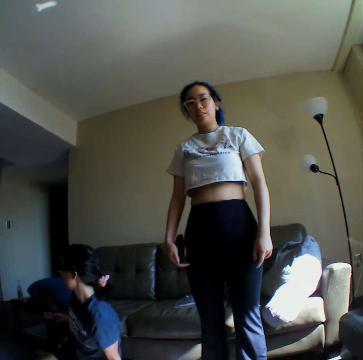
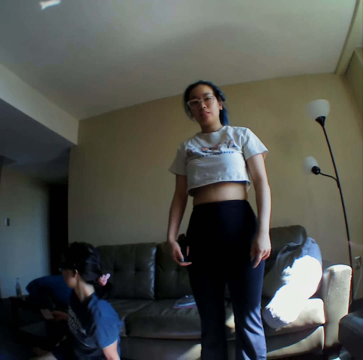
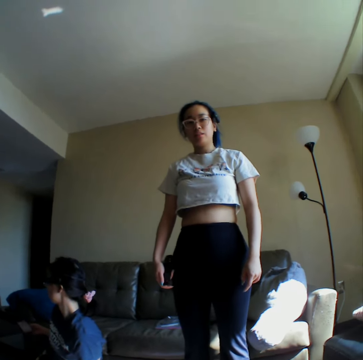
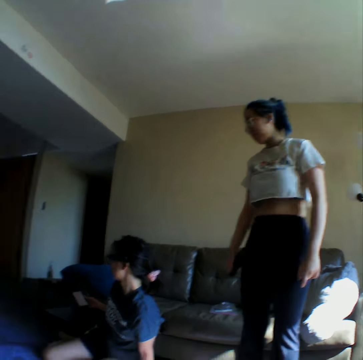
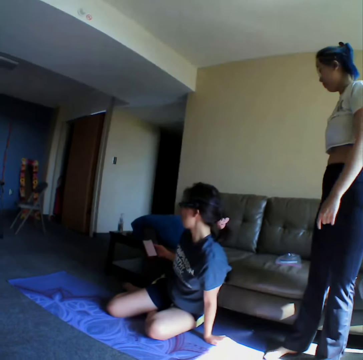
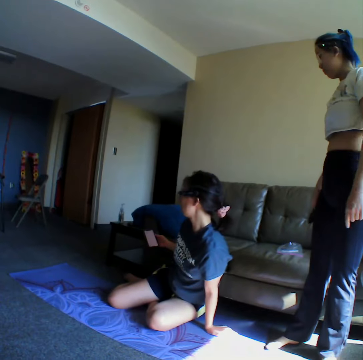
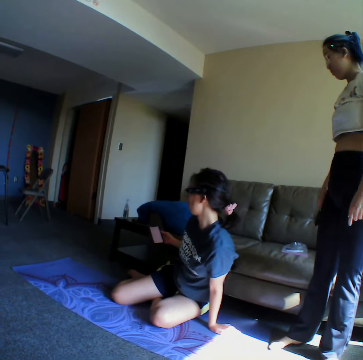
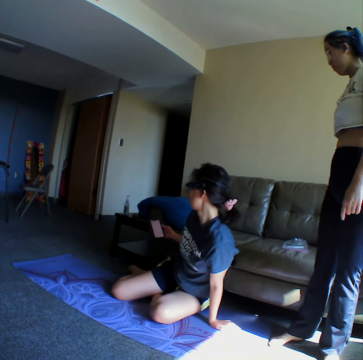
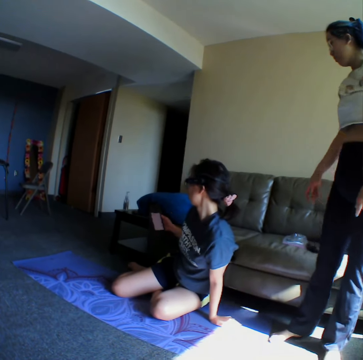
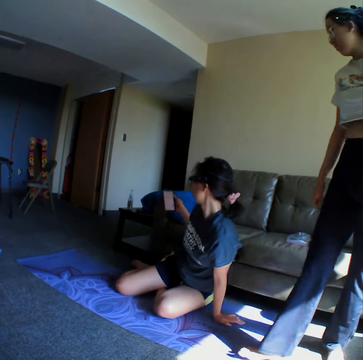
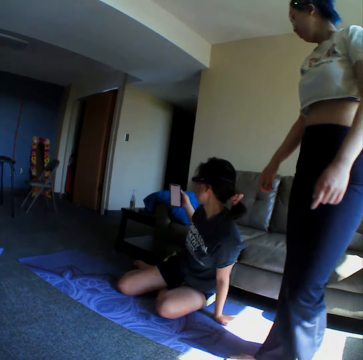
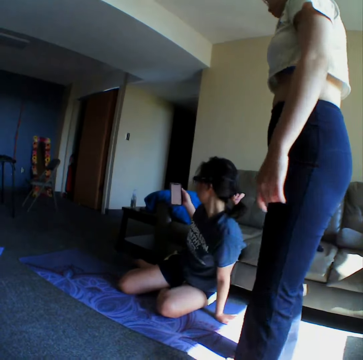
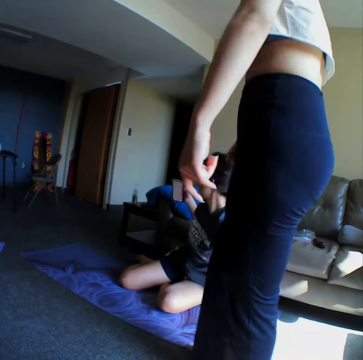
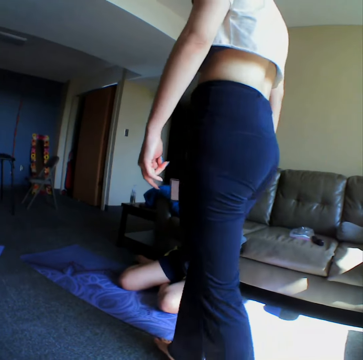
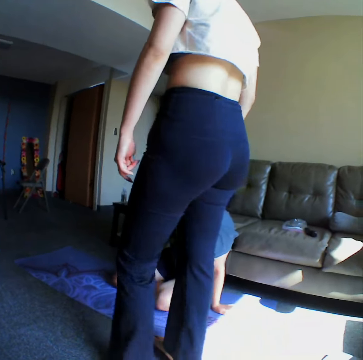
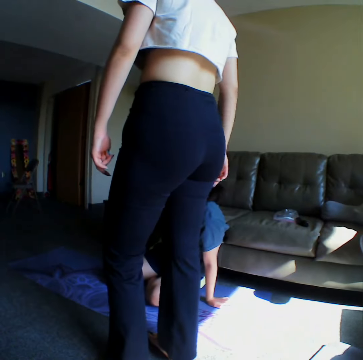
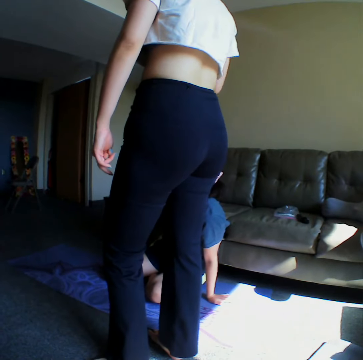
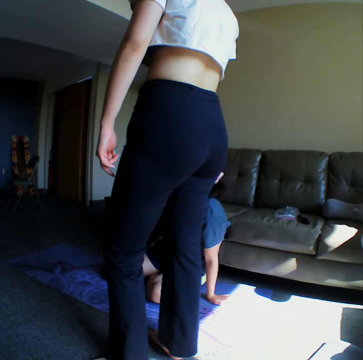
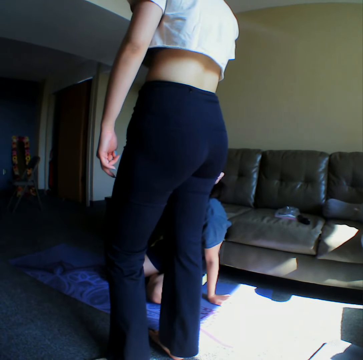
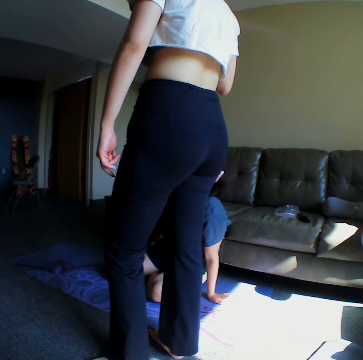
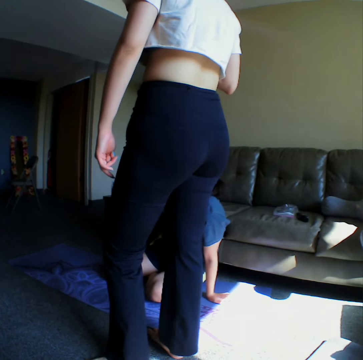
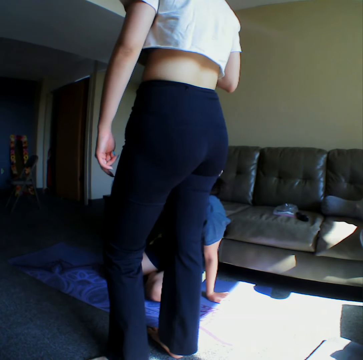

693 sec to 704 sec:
A woman uses a phone. Another woman places a remote on a chair. The first woman uses the phone. A woman walks in the room.

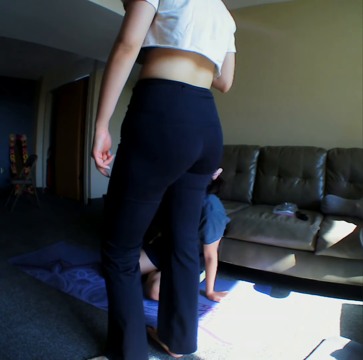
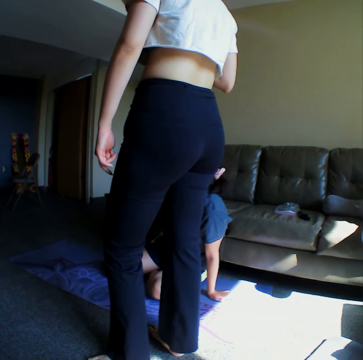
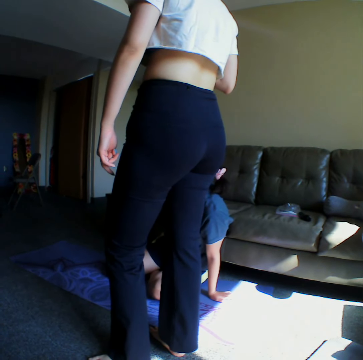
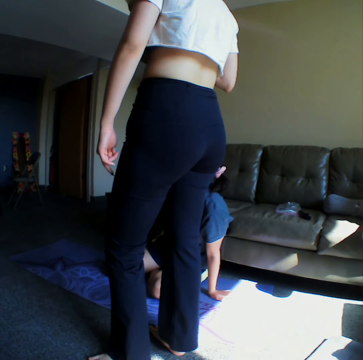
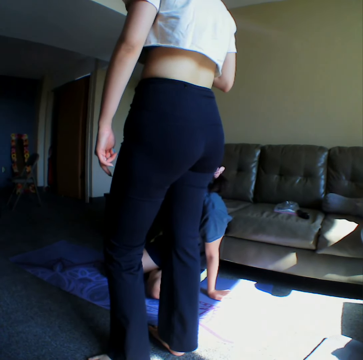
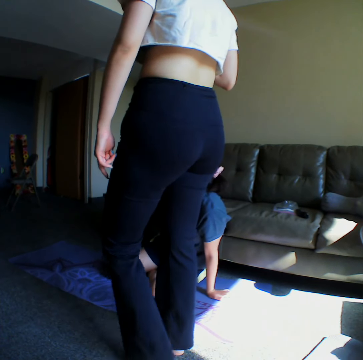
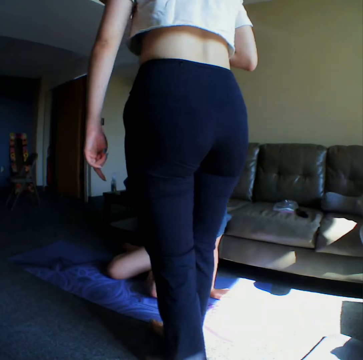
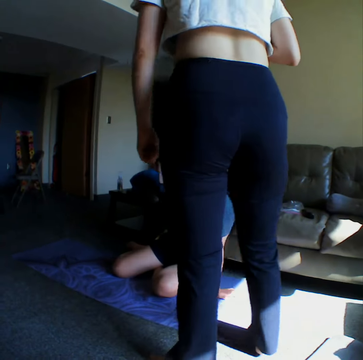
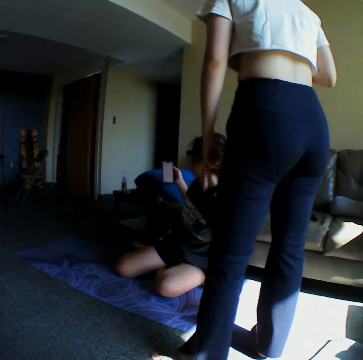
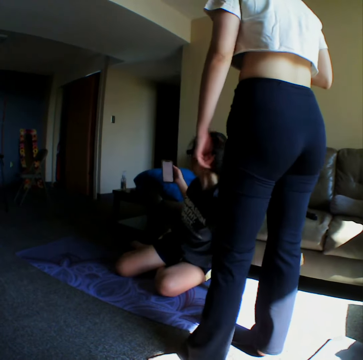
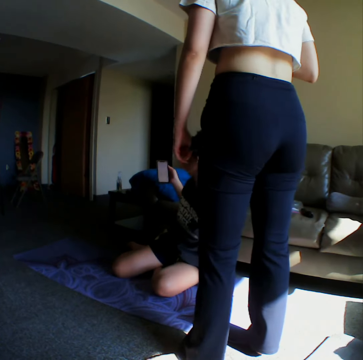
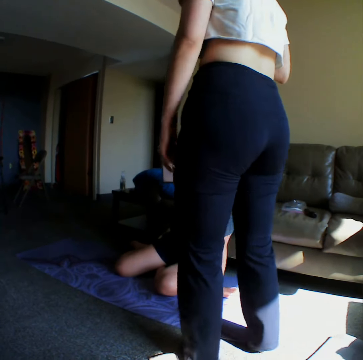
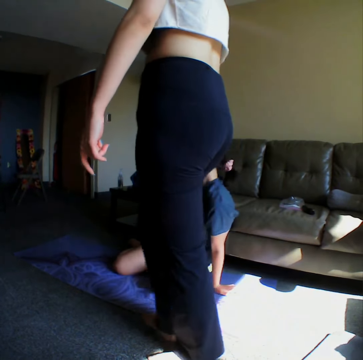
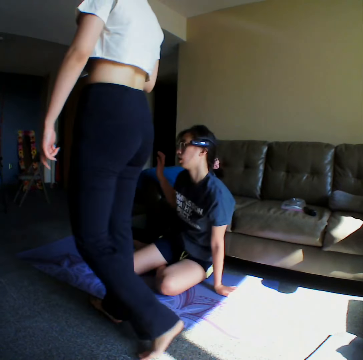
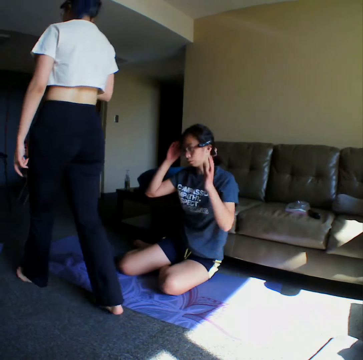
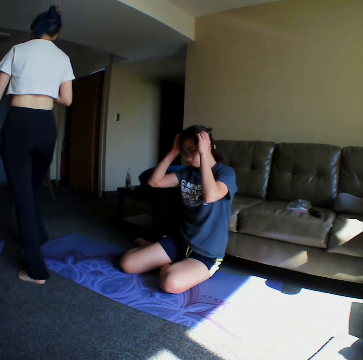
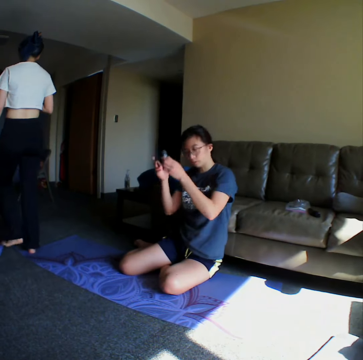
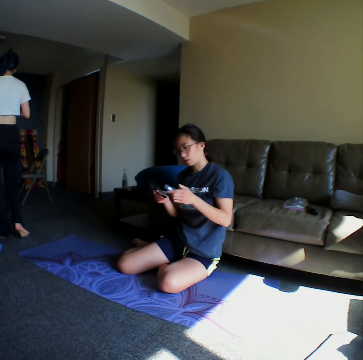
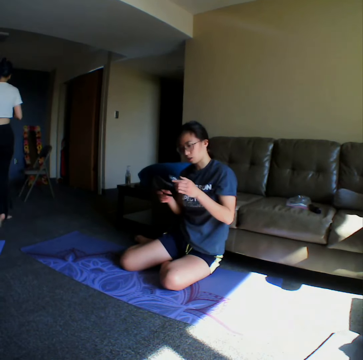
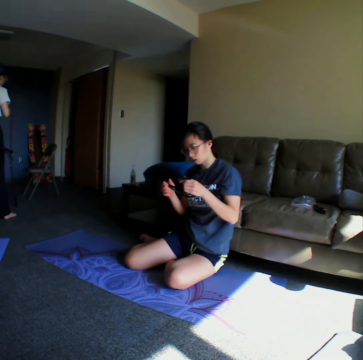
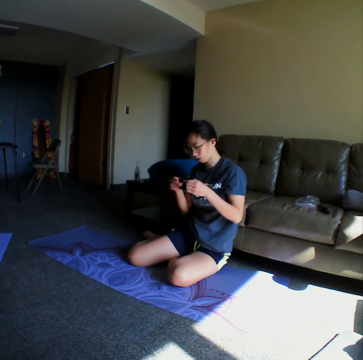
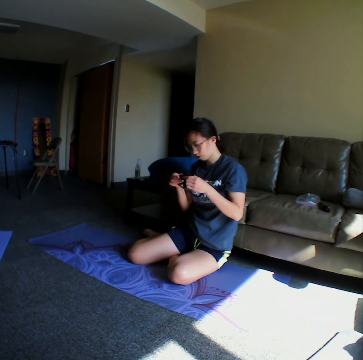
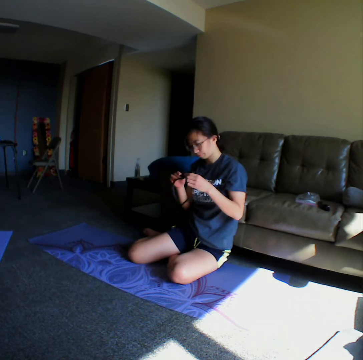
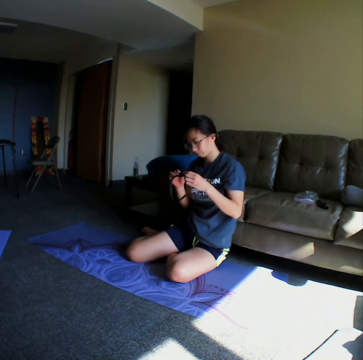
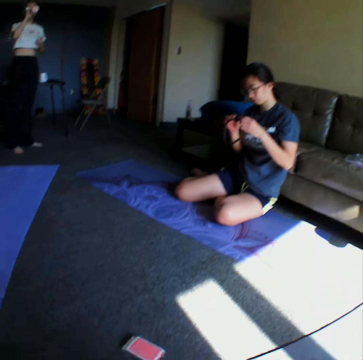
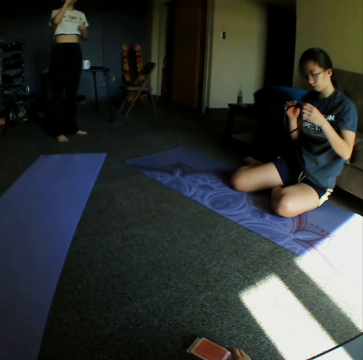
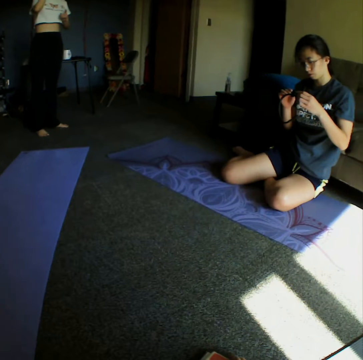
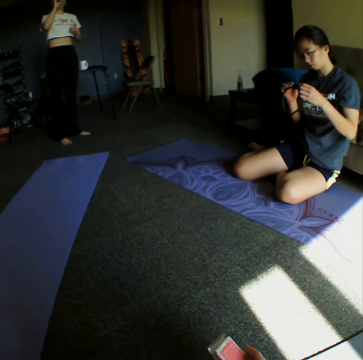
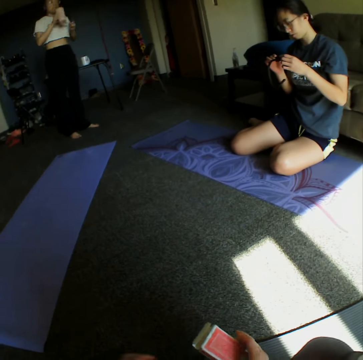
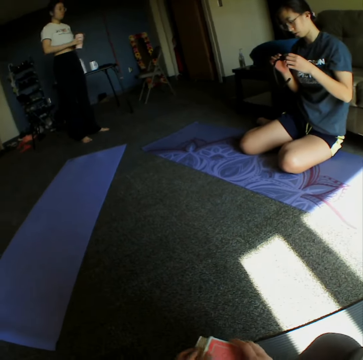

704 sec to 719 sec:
A woman looks at another woman's phone. The other woman demonstrates something to the first woman. The first woman walks around the room and picks up a tumbler from the table. The camera wearer looks around the room. The first woman drinks water from the tumbler.

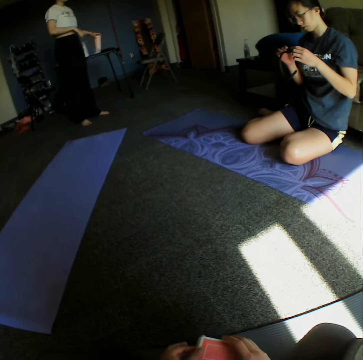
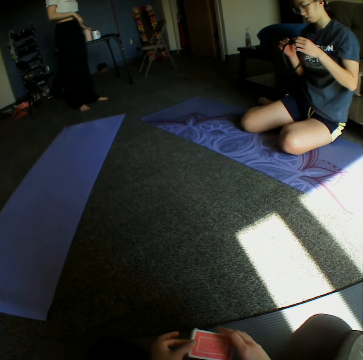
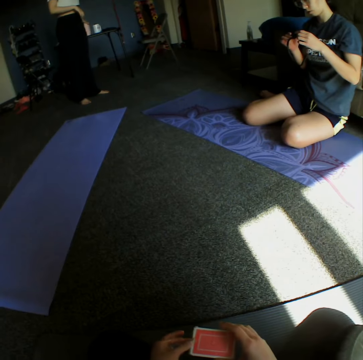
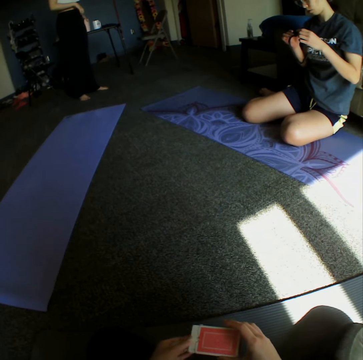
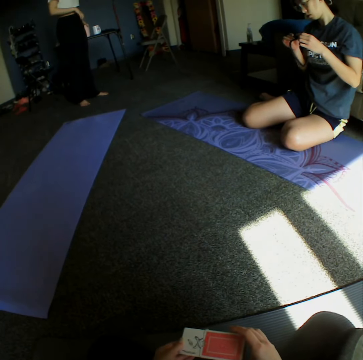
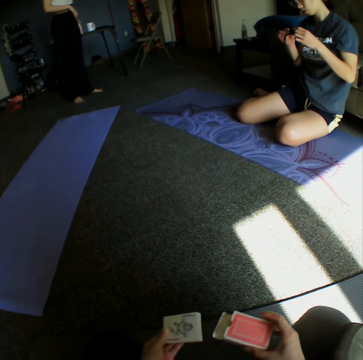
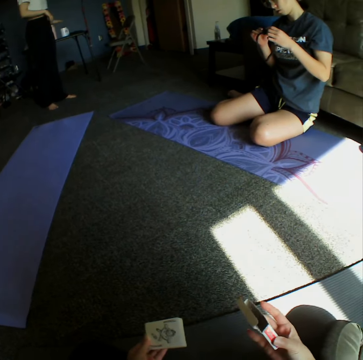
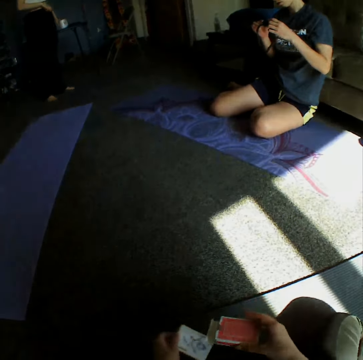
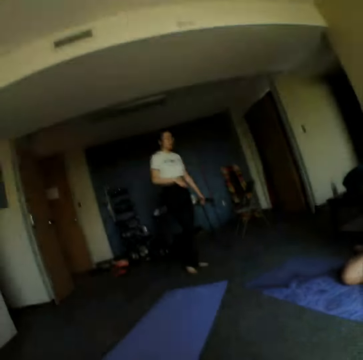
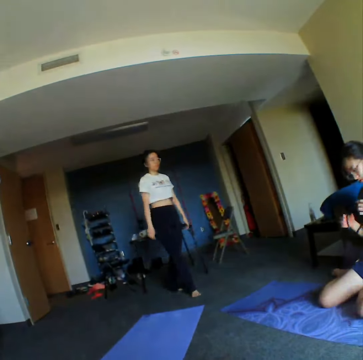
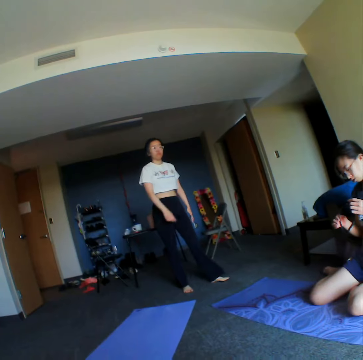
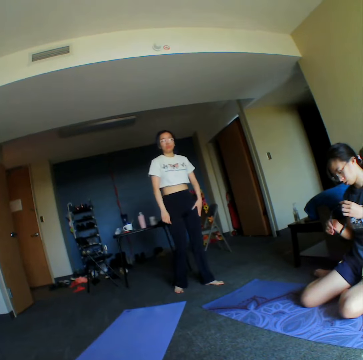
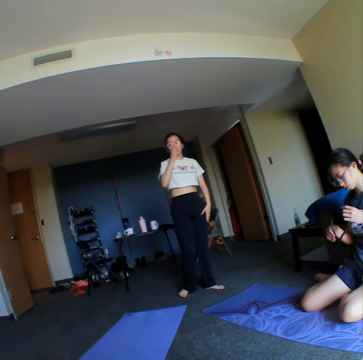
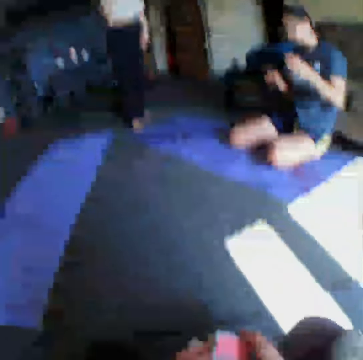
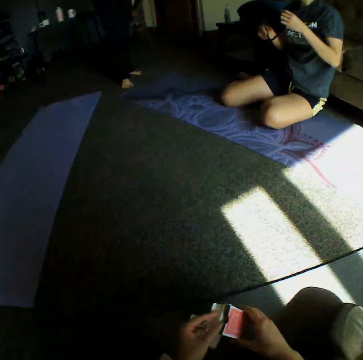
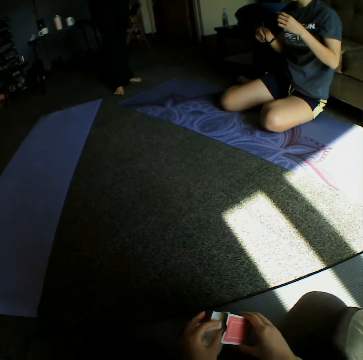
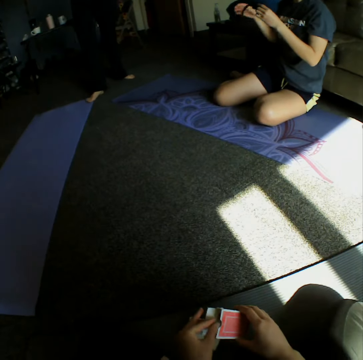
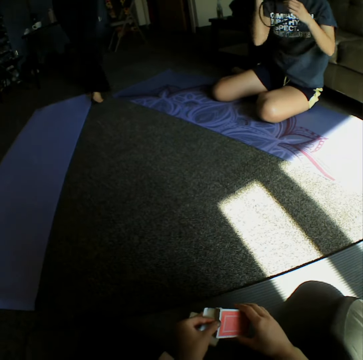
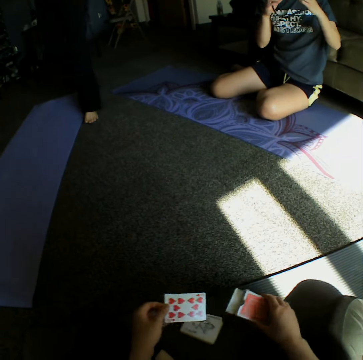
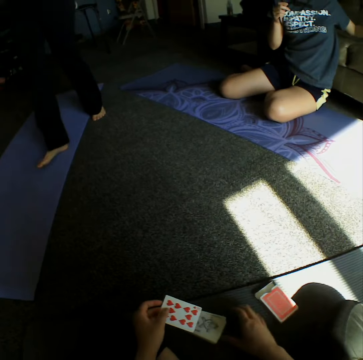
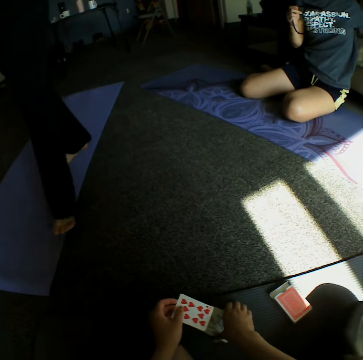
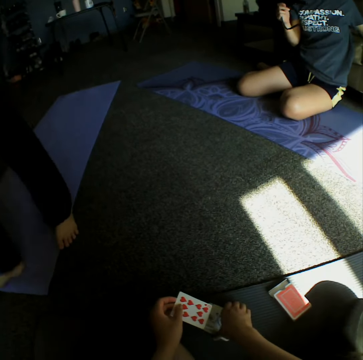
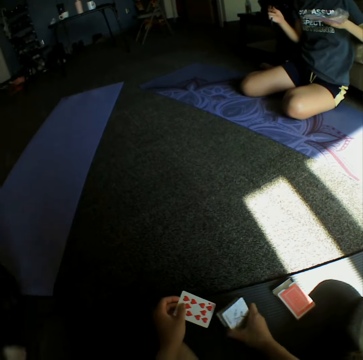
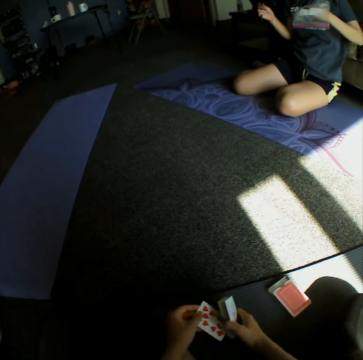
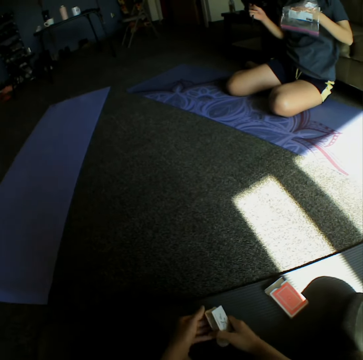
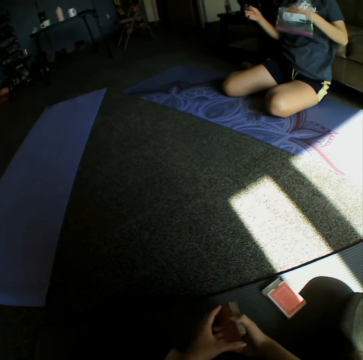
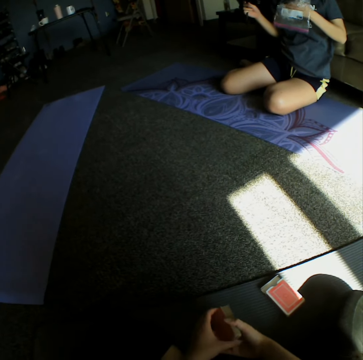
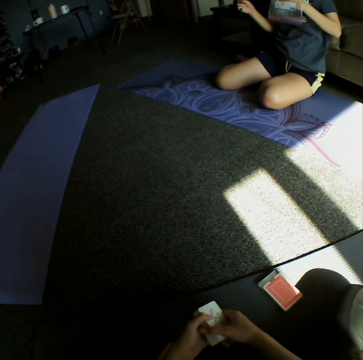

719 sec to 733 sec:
A woman places a tumbler on the table. The camera wearer stares around the room. The woman walks around the room. The camera wearer holds cards and places cards on the floor.
